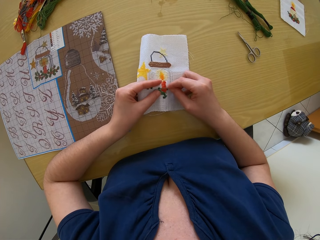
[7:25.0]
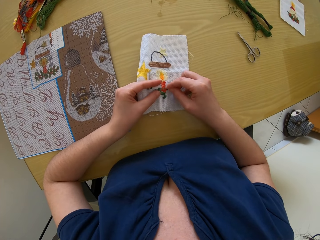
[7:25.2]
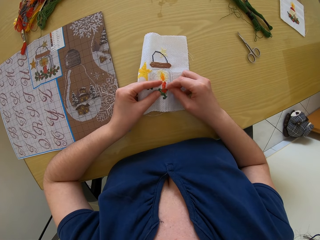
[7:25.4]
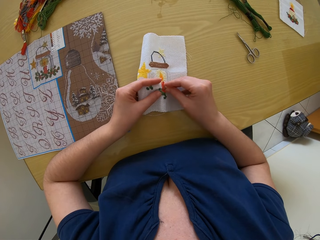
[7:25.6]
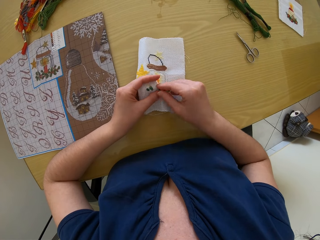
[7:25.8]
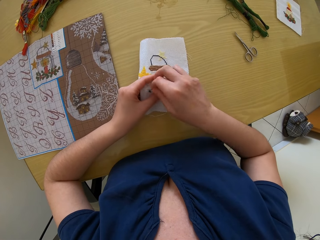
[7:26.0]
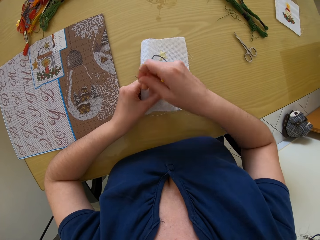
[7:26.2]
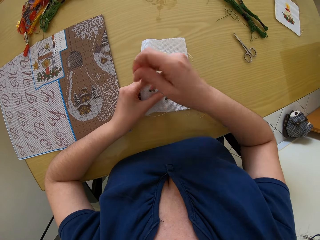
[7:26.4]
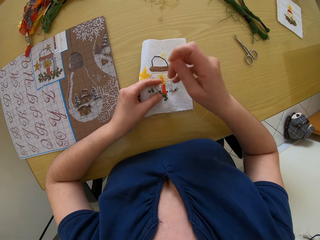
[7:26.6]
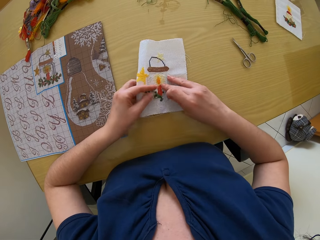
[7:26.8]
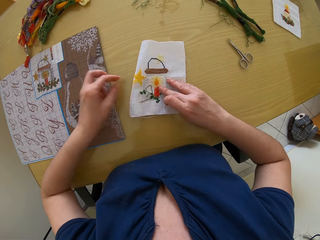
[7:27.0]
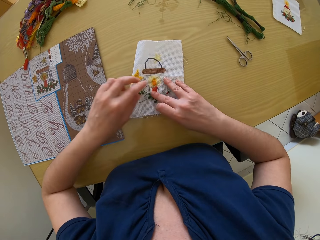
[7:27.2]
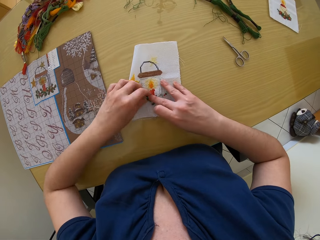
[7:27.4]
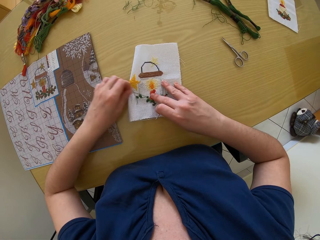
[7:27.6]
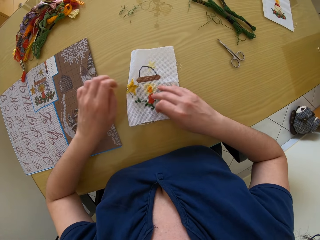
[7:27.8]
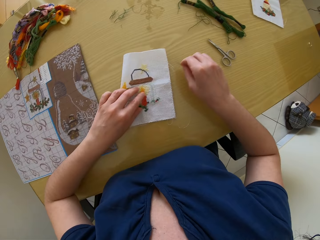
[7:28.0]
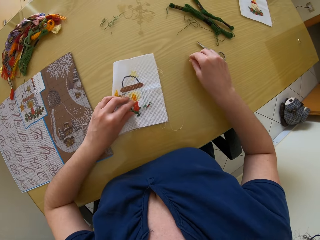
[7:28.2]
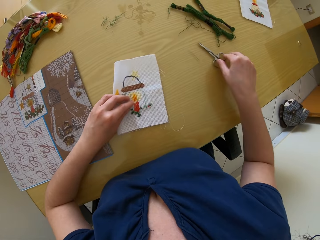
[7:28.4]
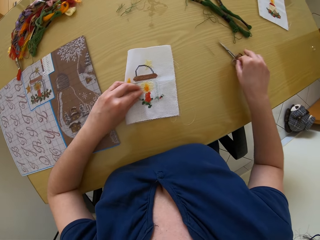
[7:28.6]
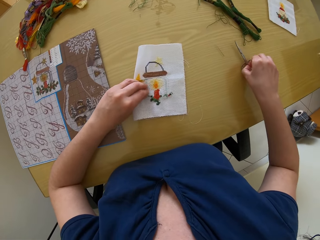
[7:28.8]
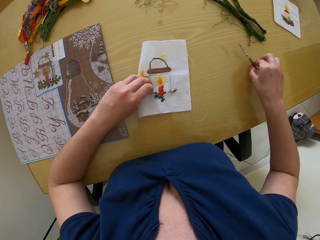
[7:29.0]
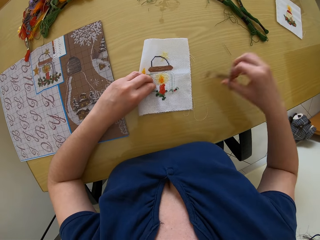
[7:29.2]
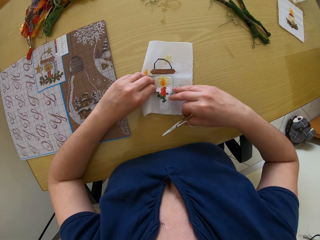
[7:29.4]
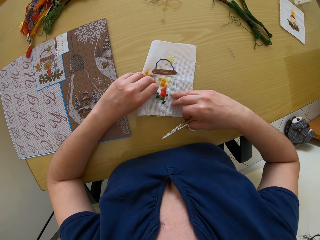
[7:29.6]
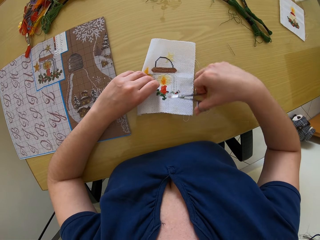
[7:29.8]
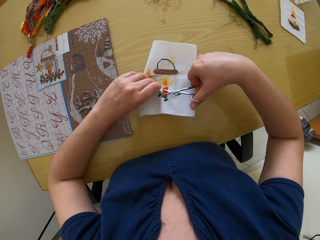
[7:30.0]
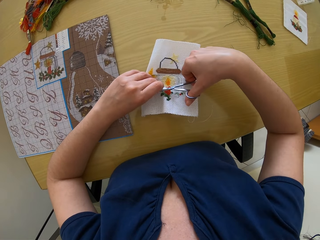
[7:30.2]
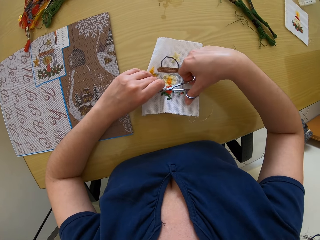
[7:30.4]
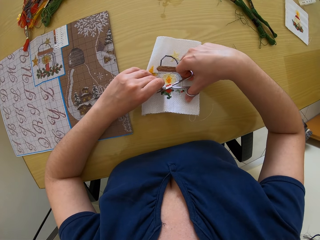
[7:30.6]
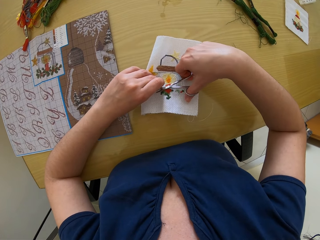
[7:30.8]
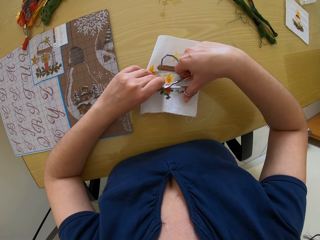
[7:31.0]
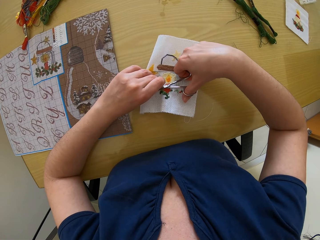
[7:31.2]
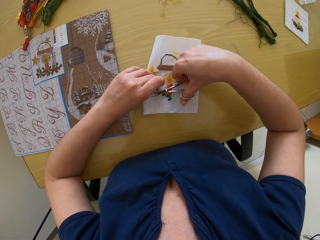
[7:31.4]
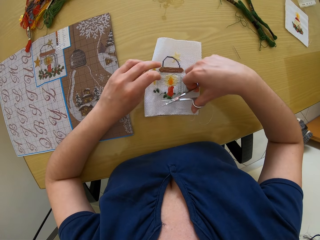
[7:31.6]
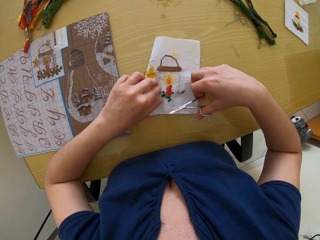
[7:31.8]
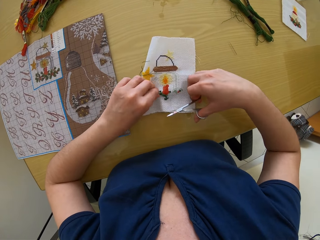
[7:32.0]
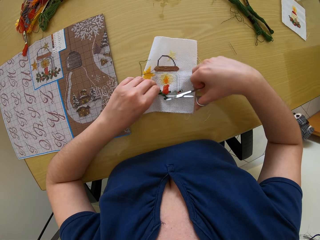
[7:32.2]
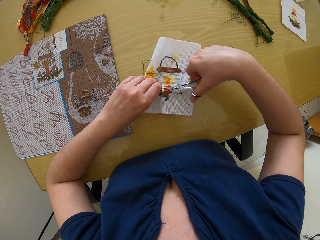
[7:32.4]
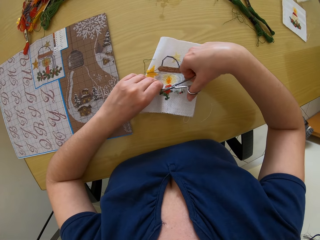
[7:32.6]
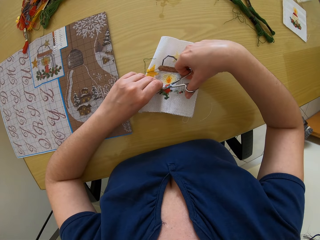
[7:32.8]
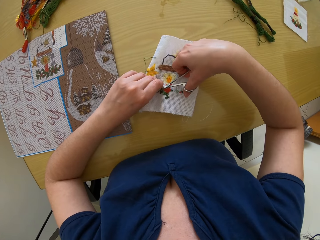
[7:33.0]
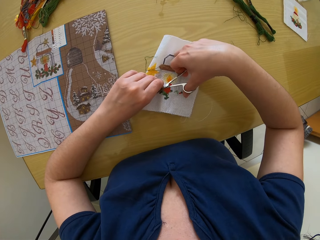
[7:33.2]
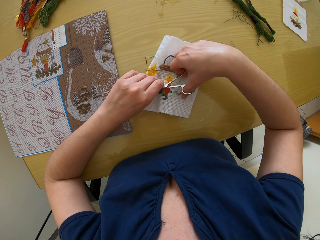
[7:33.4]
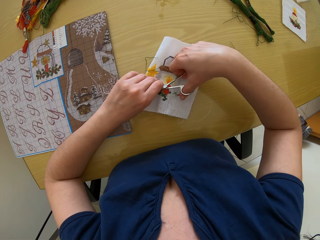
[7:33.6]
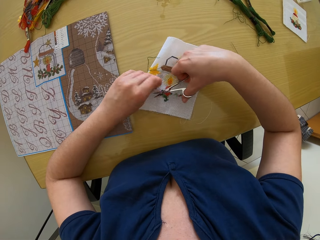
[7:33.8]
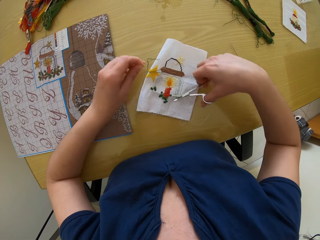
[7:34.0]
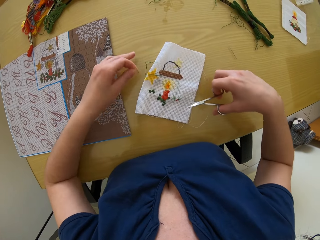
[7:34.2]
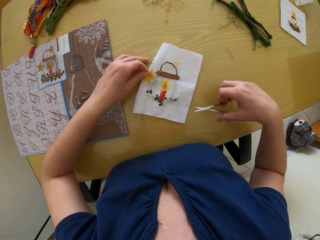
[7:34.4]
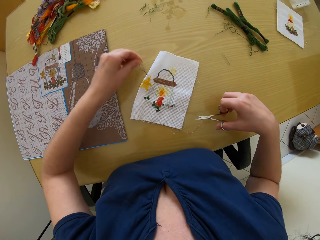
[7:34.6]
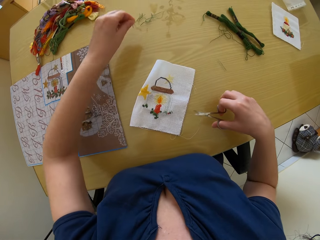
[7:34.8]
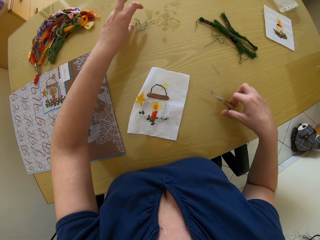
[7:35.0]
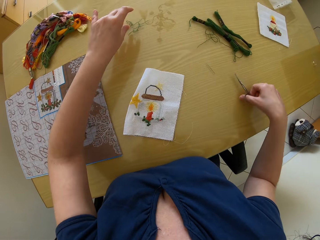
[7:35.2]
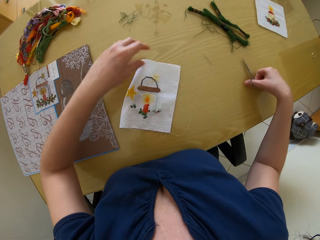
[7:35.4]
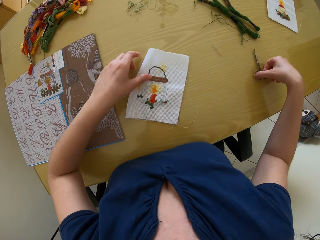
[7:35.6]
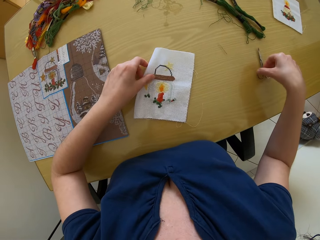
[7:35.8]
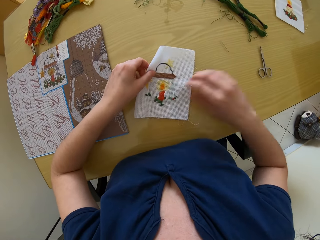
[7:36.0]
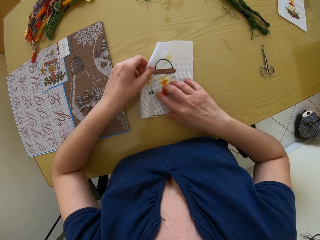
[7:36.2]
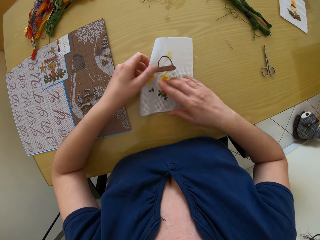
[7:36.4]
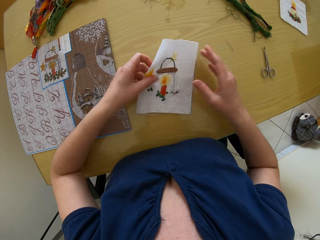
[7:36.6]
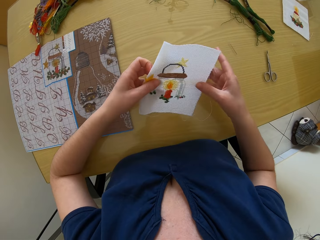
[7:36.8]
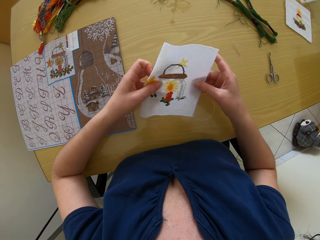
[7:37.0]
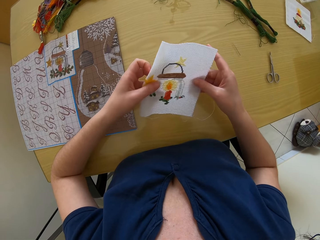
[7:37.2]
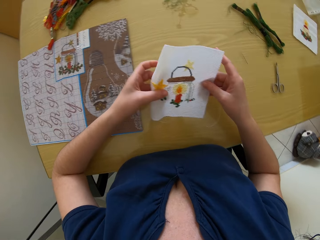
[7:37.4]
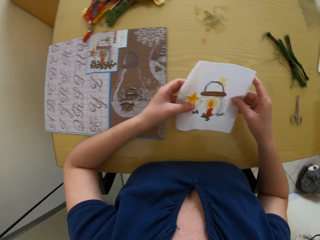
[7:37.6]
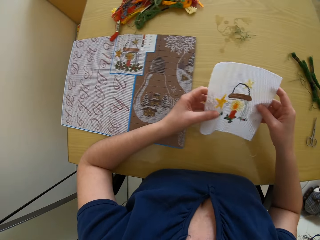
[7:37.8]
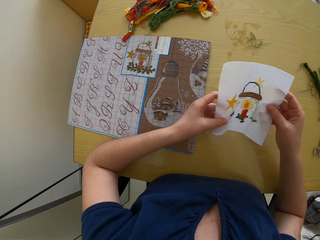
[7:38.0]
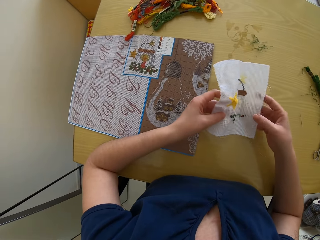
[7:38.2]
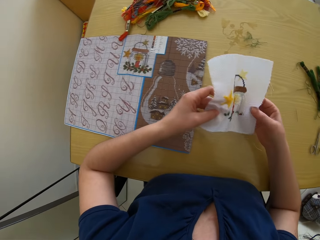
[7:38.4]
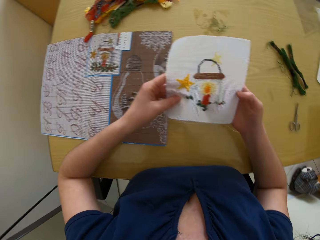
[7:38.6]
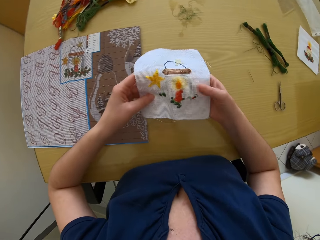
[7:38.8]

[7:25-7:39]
The camera wearer inserts the needle into the fabric in her left hand with her right hand. She pulls out the needle from the fabric with her right hand. She holds the fabric to the table with her right hand. She picks the scissors from the table with her right hand. She pulls up the thread from the fabric with her left hand. She cuts the thread from the fabric with the scissors in her right hand. She cuts a thread from the fabric with the scissors in her right hand. She picks the threads from the table with her left hand. She drops the threads in her left hand on the table. She places the scissors in her right hand on the table. She picks up the fabric from the table with both hands. She looks at the fabric.

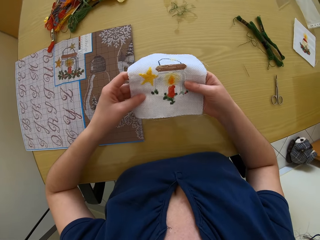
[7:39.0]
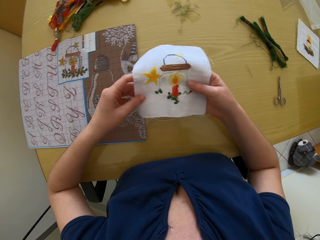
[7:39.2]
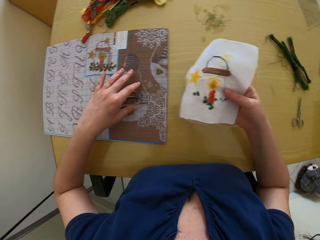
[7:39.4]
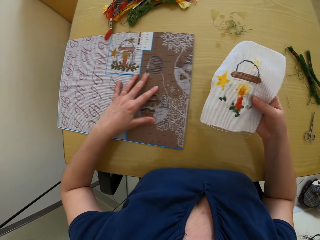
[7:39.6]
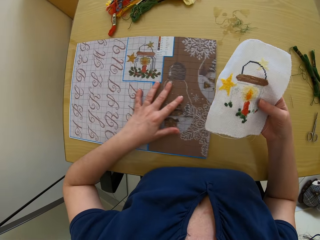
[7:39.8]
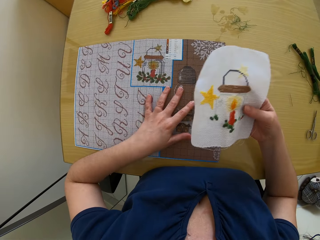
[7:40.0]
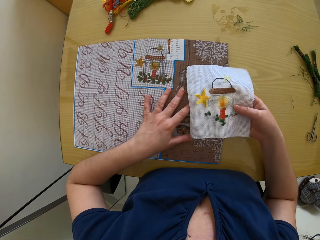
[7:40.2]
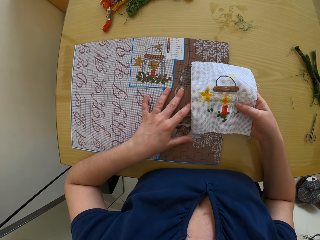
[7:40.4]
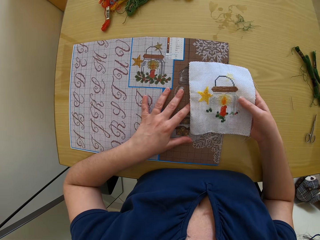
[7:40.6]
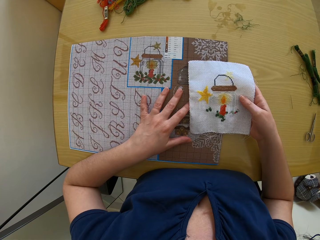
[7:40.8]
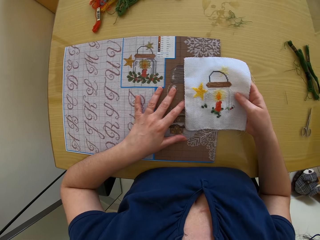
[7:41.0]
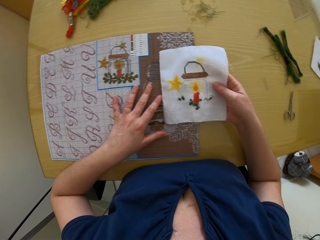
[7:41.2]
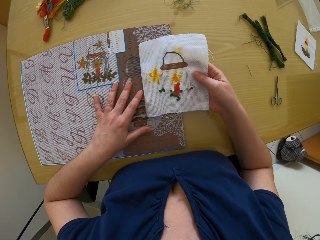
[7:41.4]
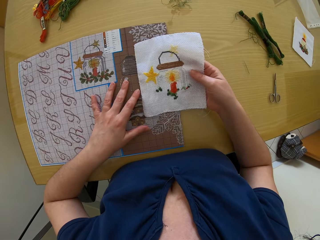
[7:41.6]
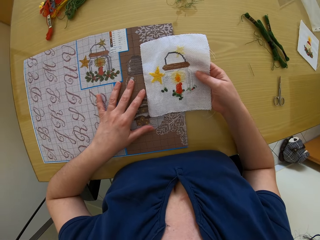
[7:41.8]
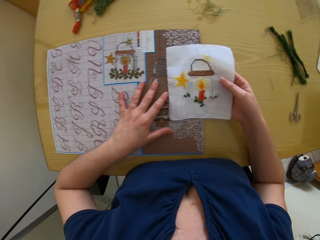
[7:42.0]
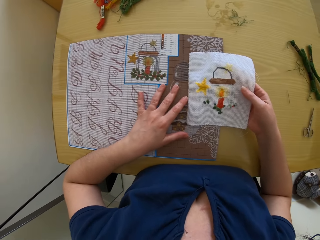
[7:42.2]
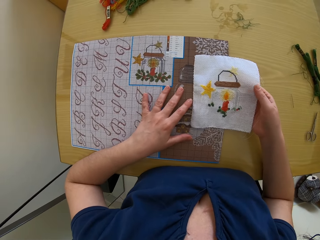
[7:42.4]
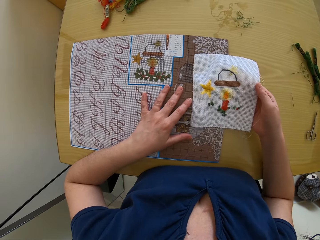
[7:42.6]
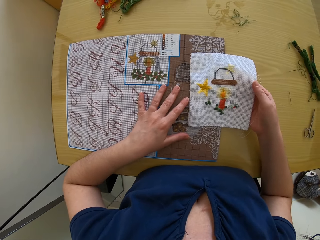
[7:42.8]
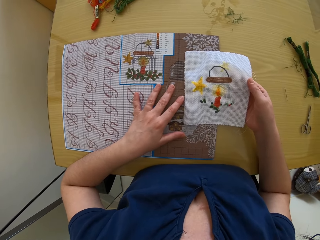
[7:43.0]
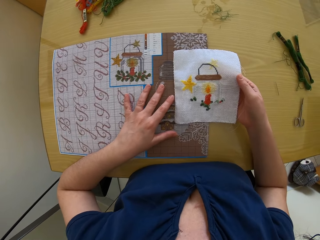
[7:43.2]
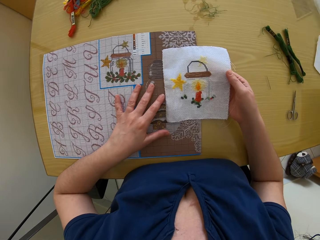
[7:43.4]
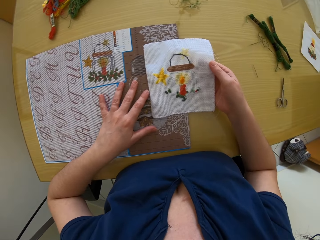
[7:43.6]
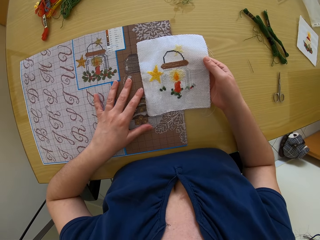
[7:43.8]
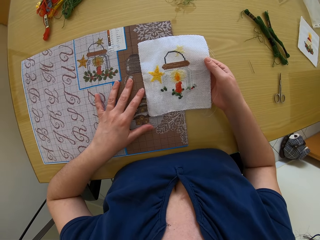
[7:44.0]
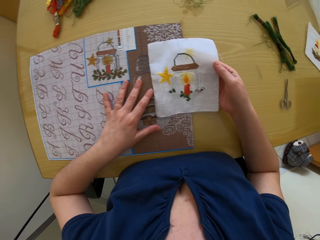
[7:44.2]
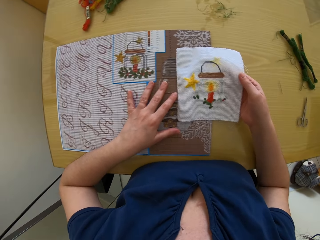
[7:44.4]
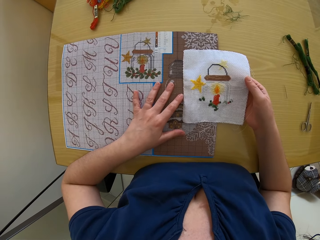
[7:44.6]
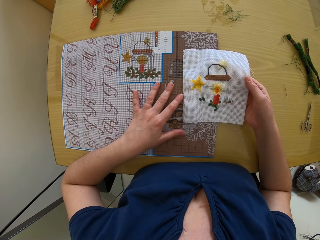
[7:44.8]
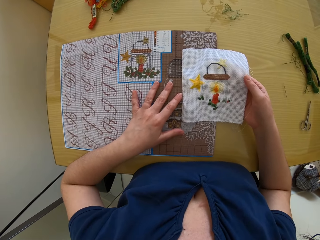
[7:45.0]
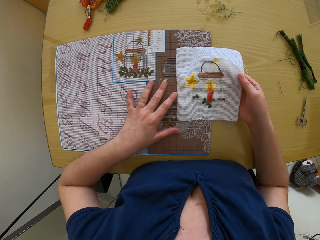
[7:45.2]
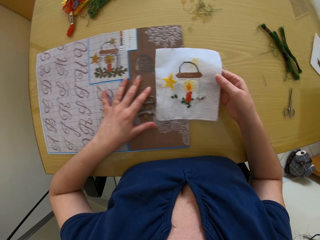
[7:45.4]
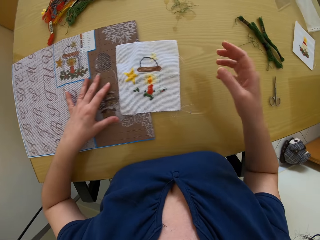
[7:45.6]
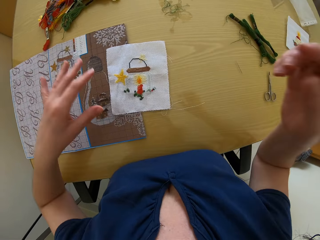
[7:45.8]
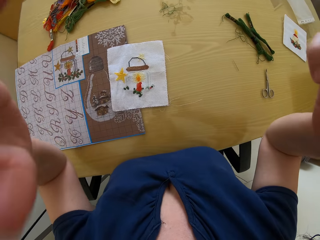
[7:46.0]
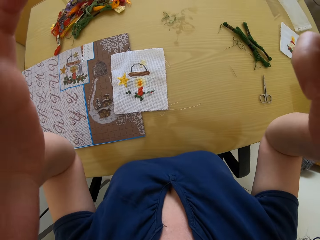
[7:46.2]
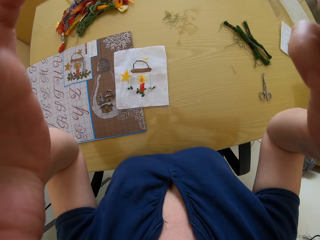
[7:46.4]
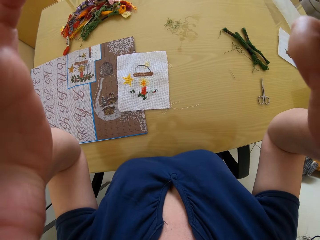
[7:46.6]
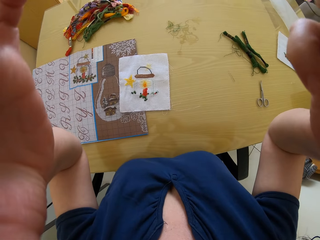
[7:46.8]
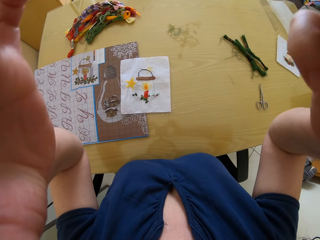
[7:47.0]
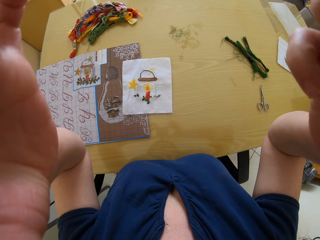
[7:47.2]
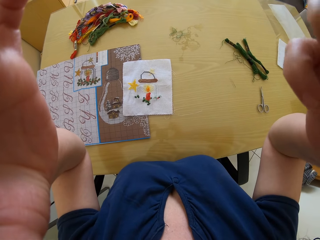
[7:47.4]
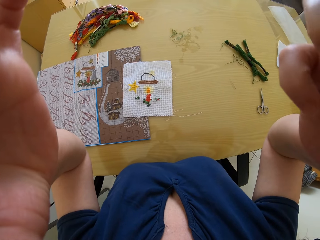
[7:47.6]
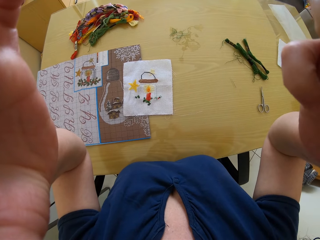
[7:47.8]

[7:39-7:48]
The camera wearer passes the fabric to her right hand from the left hand. She pulls the embroidery pamphlet with her left hand. She compares the fabric in her right hand with the embroidery pamphlet. She adjusts the camera.
